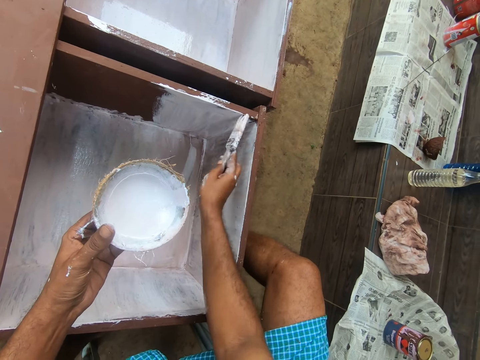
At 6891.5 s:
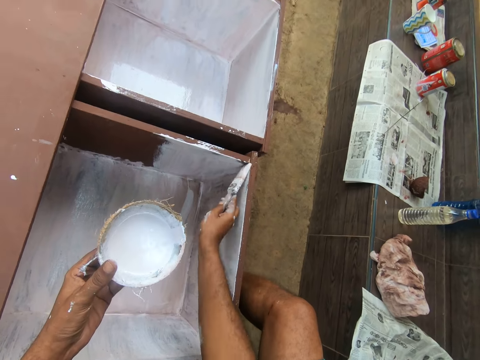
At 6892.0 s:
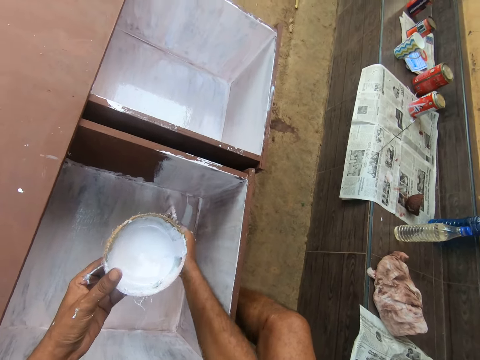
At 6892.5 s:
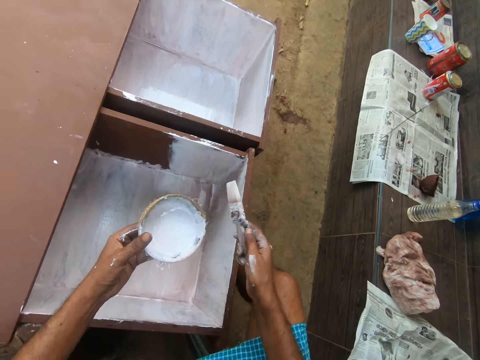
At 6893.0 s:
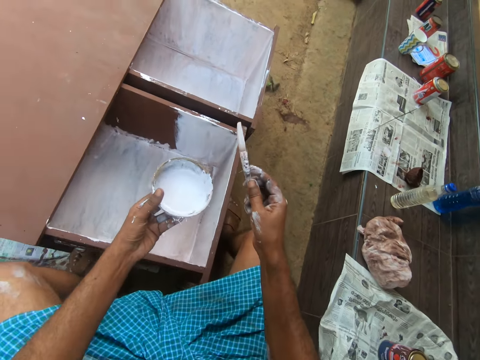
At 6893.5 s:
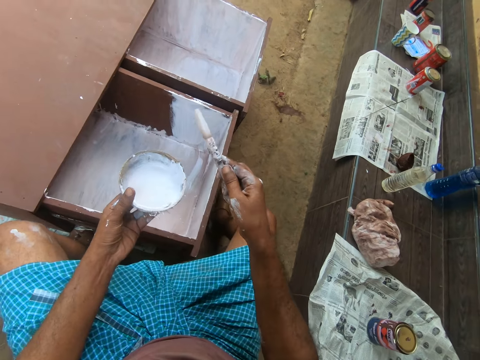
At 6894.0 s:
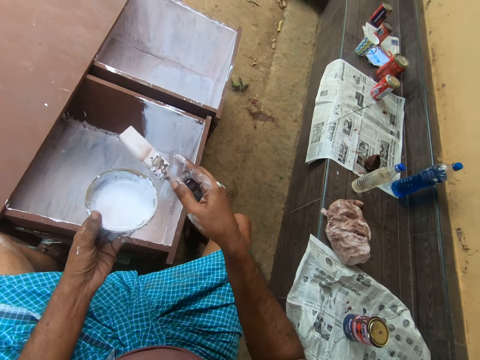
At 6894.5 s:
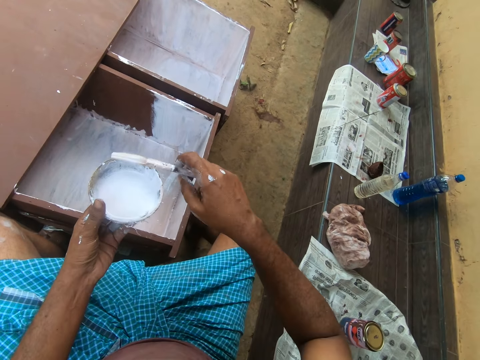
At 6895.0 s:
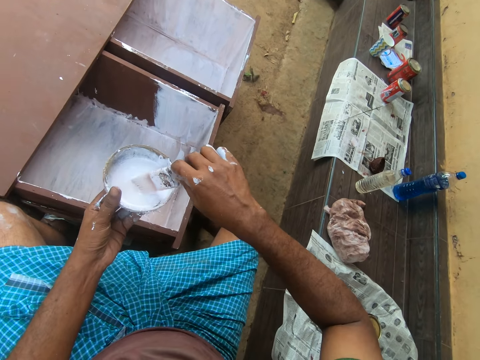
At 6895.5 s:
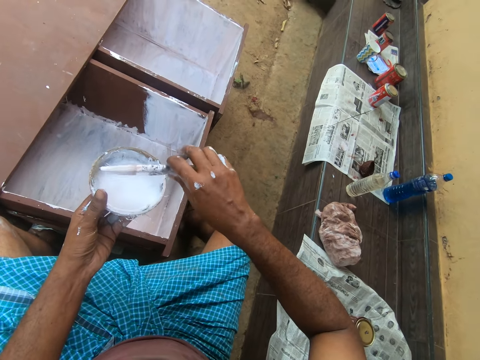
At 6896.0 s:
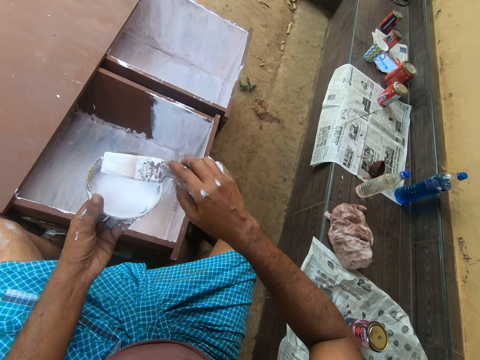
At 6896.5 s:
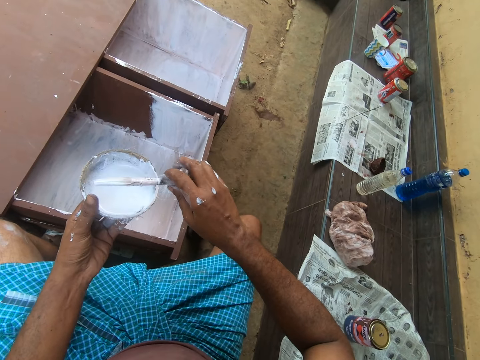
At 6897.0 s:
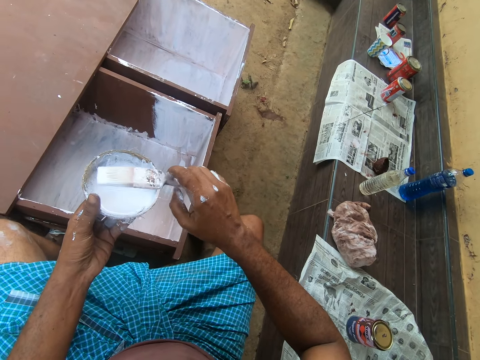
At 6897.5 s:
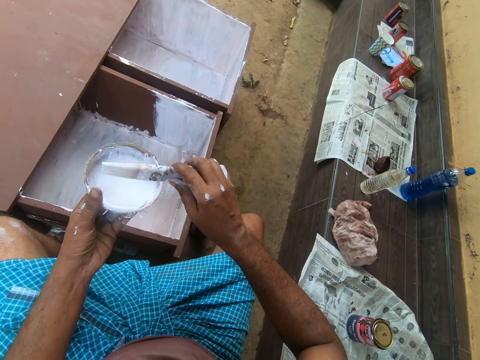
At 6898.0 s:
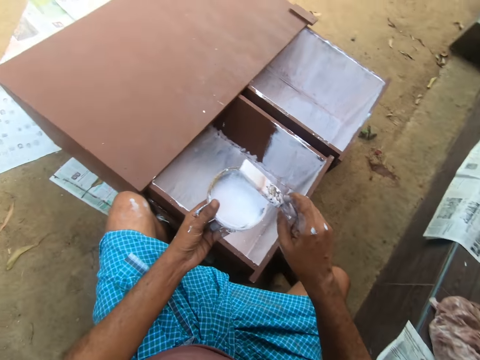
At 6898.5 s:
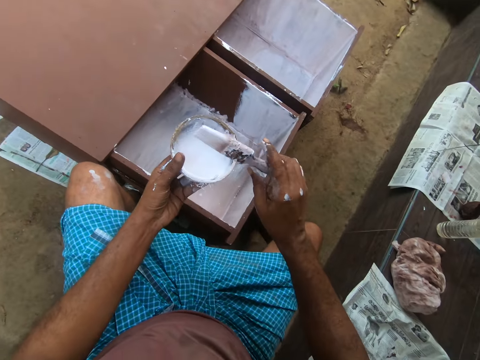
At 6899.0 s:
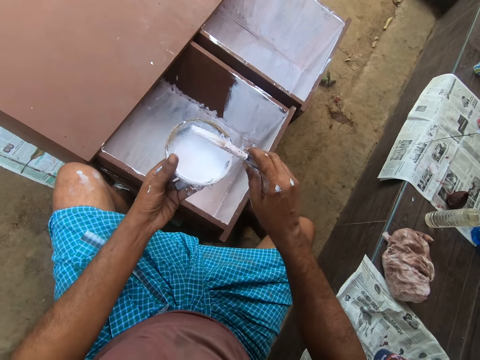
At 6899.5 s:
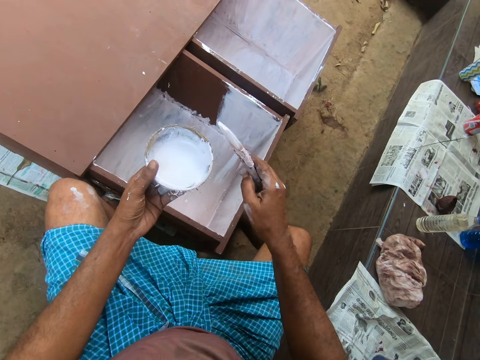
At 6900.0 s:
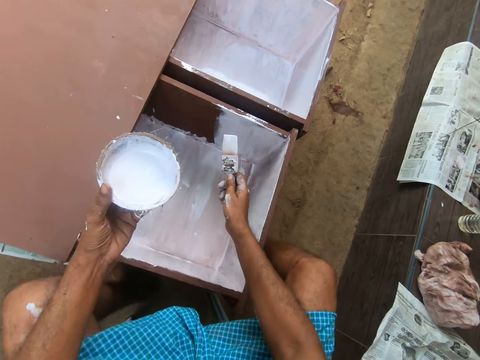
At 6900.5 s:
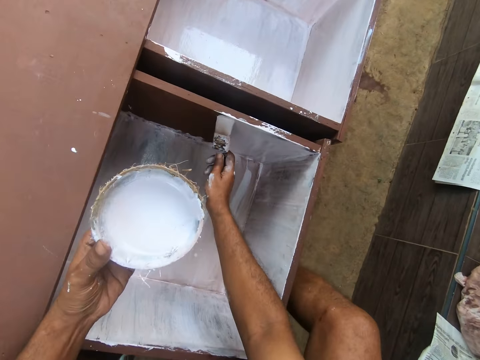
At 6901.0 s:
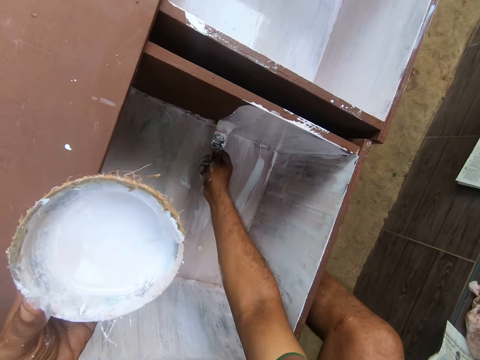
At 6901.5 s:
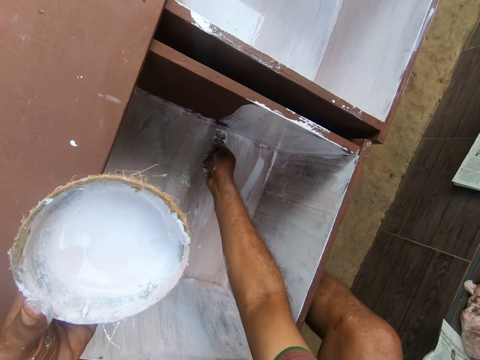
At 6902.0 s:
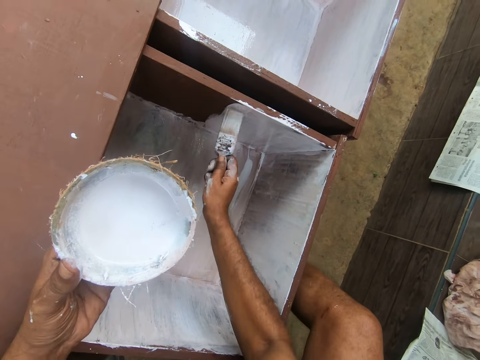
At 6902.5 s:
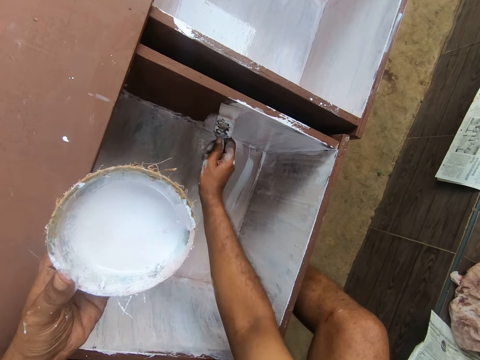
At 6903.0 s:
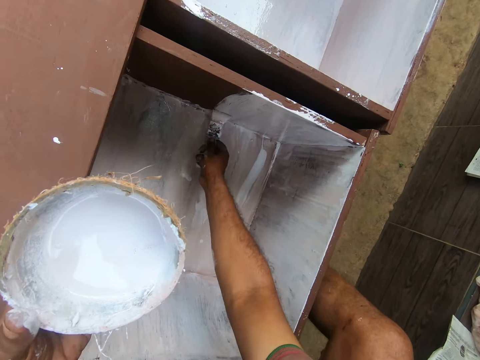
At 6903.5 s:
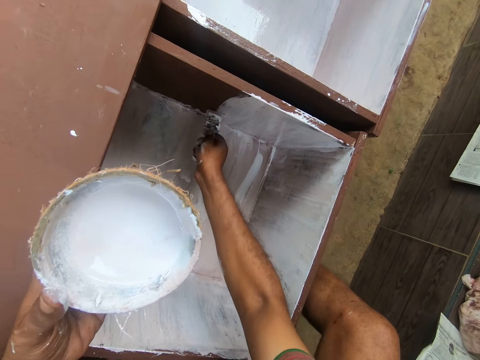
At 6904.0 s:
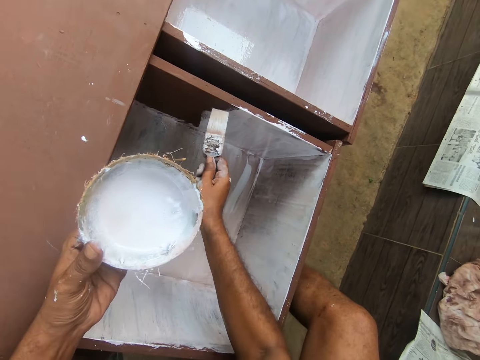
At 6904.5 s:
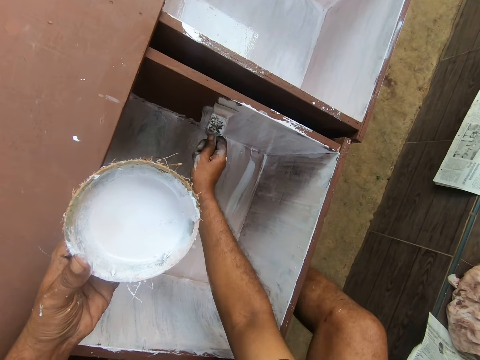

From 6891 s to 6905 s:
The camera wearer moves the camera around. He dips the paintbrush into paint in a coconut shell in his left hand. He removes the paintbrush from the coconut shell with paint. He rotates the paintbrush to remove excess paint. He paints the wardrobe with the paintbrush with his right hand.

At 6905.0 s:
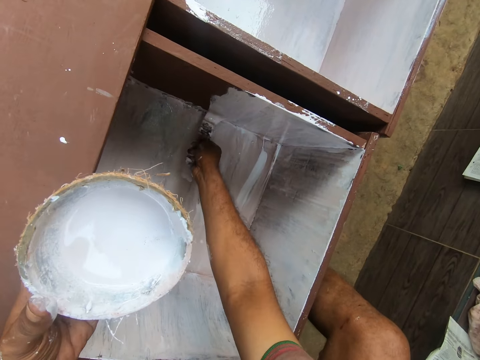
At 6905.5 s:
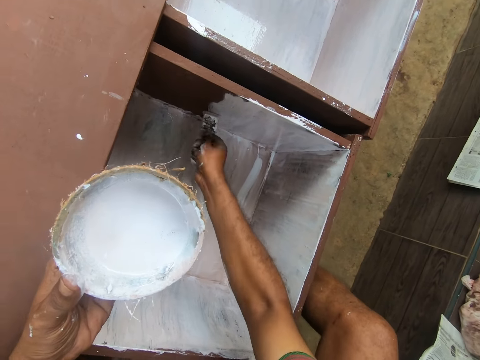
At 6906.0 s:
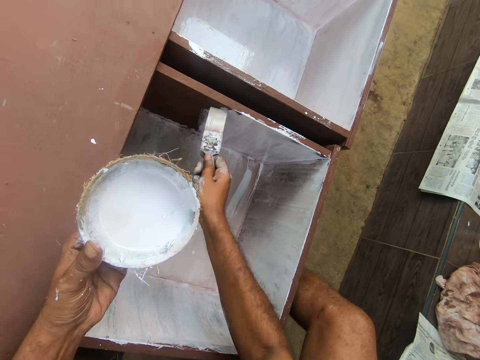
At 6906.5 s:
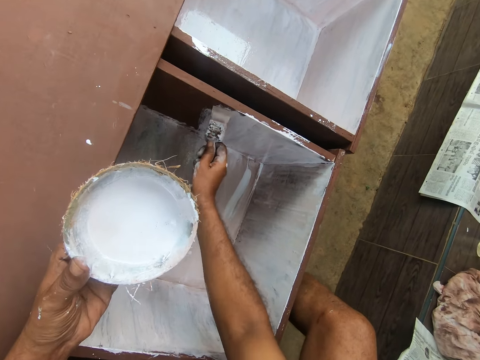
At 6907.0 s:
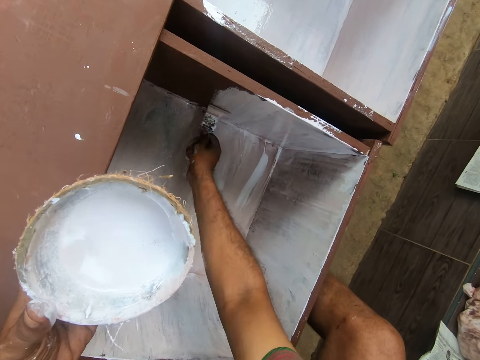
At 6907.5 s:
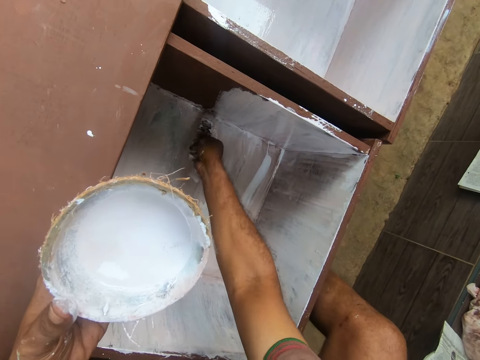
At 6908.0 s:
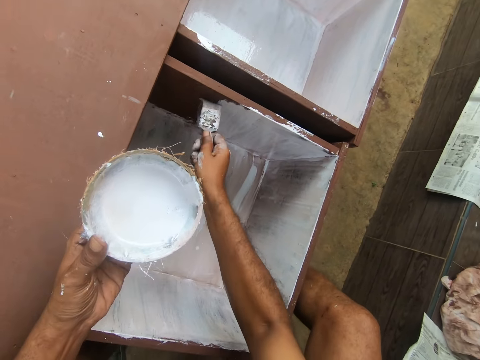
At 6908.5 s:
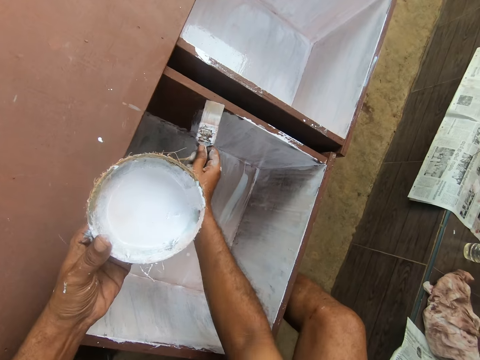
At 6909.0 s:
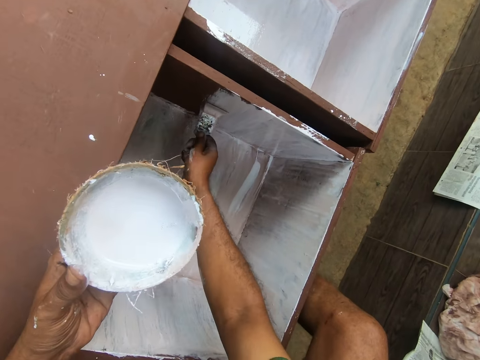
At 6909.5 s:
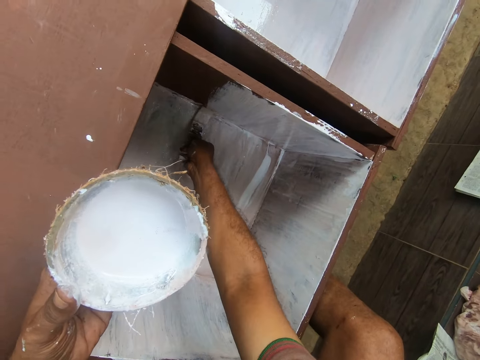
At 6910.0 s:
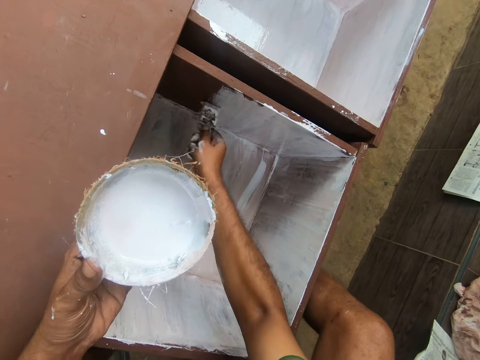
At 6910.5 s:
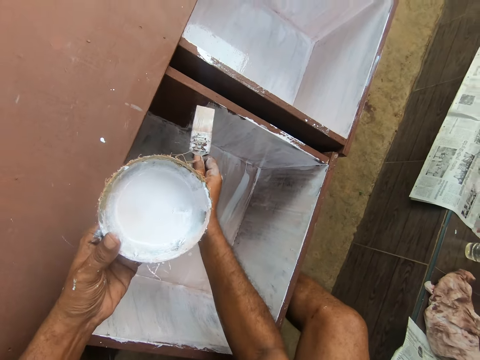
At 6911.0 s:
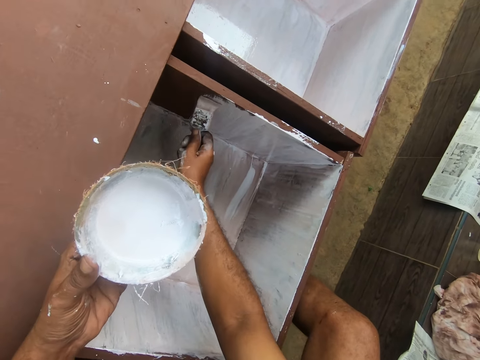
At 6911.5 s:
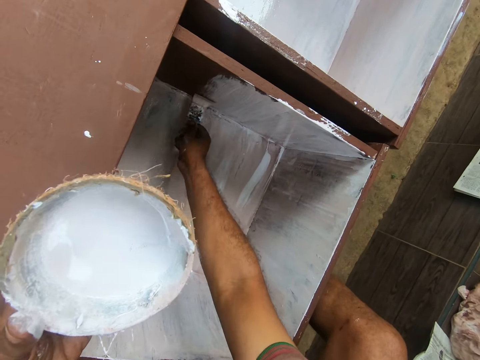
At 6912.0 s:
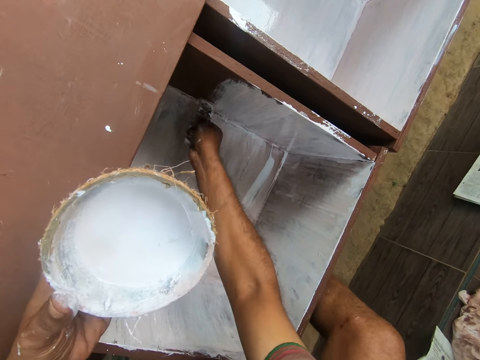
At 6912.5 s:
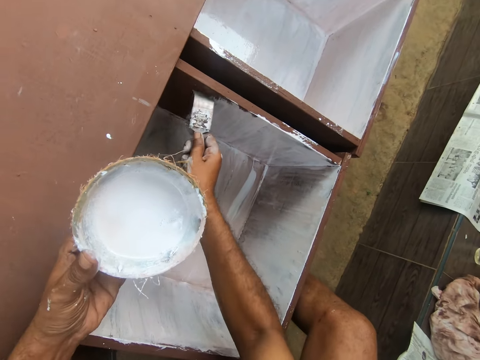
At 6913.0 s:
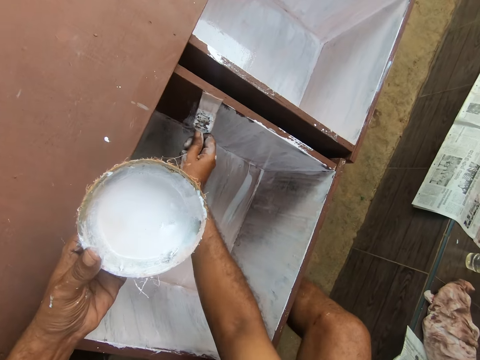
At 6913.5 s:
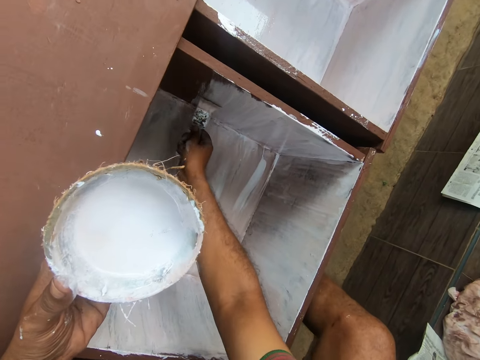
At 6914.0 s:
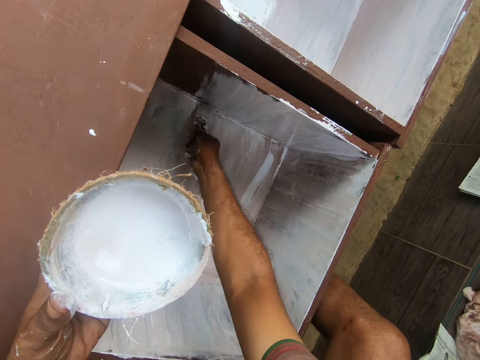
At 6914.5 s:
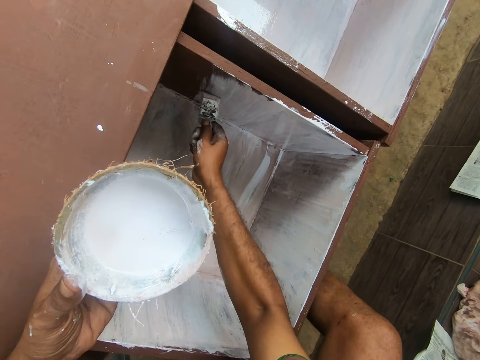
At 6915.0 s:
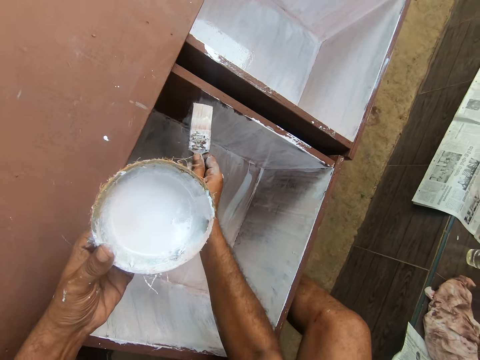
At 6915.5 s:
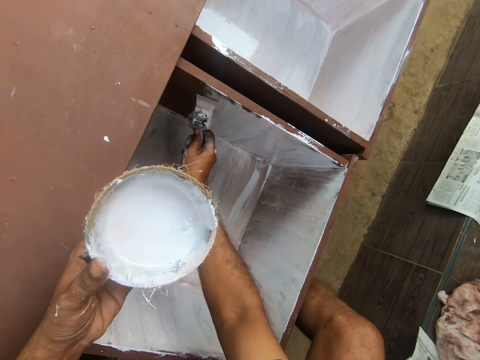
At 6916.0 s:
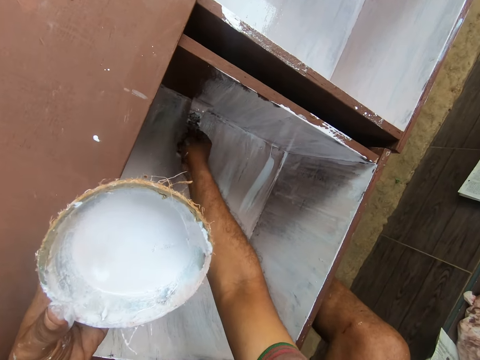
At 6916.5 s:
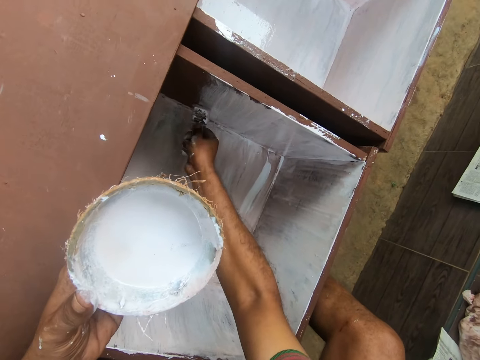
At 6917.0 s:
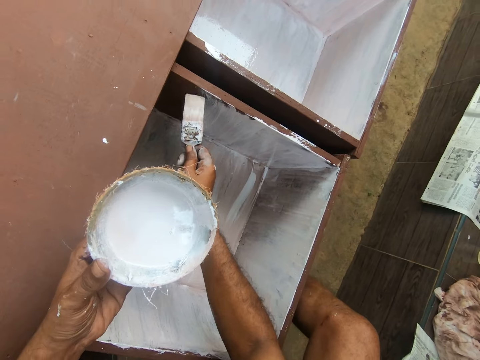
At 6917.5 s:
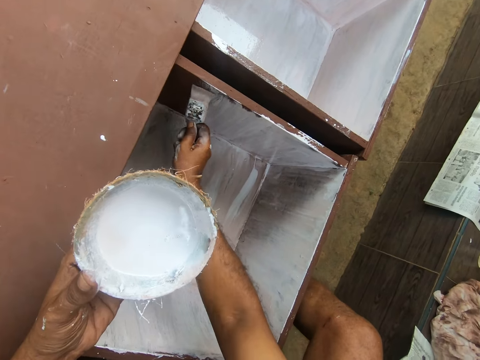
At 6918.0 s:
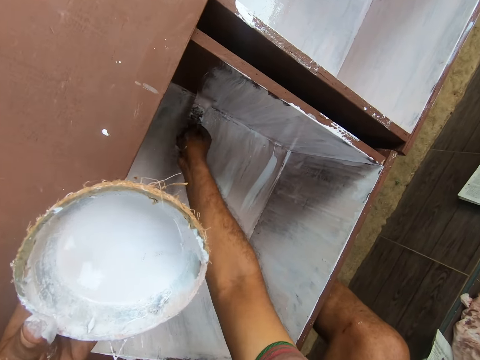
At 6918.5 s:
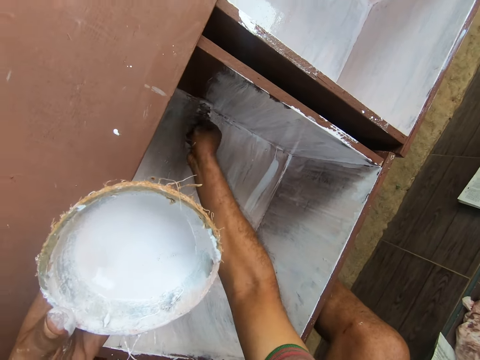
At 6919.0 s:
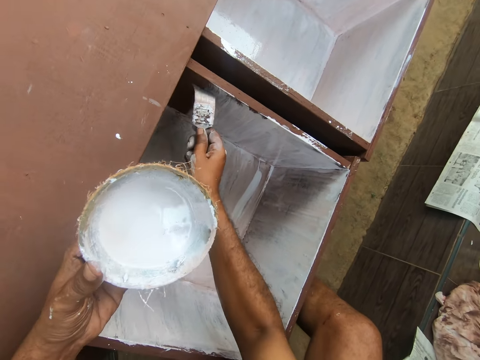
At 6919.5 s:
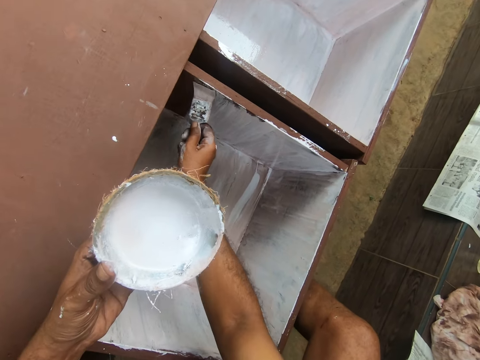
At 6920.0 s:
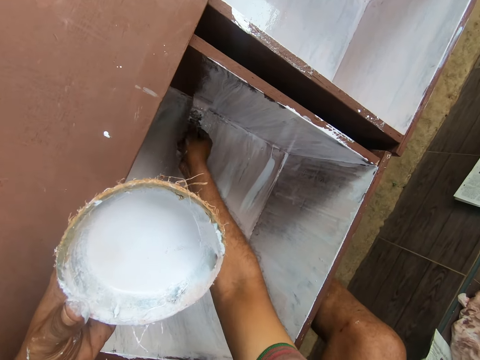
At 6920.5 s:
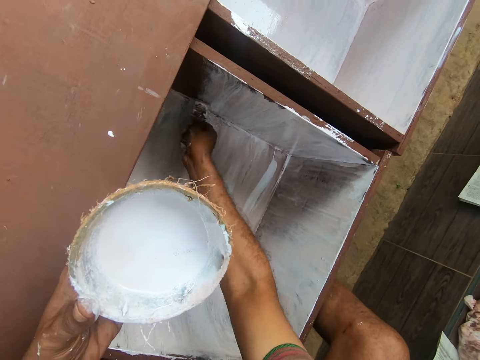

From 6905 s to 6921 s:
The camera wearer moves the camera around. They paint a wood structure.
